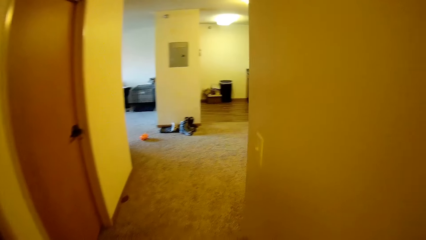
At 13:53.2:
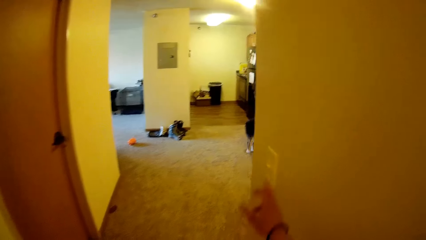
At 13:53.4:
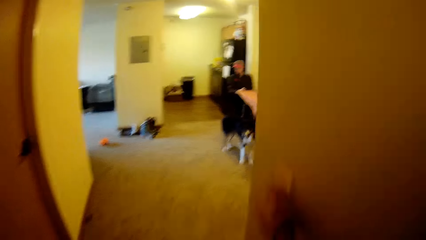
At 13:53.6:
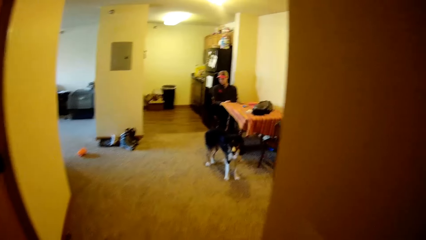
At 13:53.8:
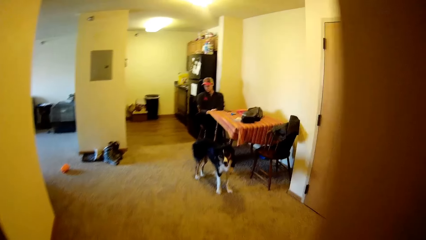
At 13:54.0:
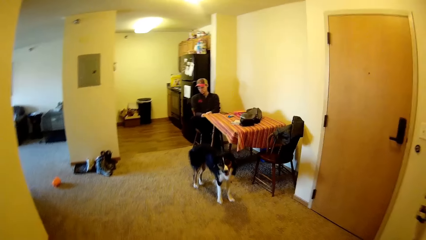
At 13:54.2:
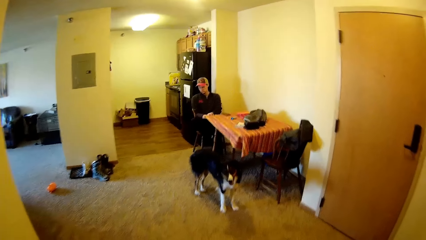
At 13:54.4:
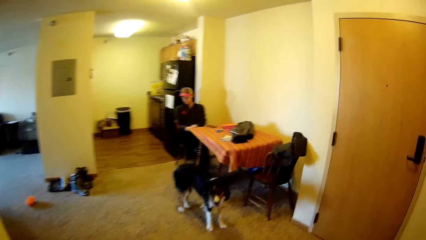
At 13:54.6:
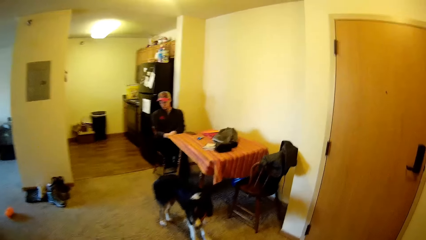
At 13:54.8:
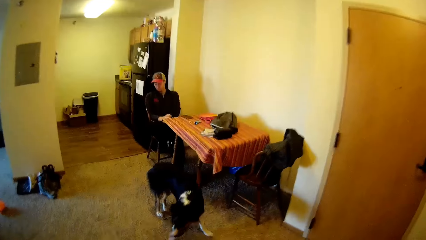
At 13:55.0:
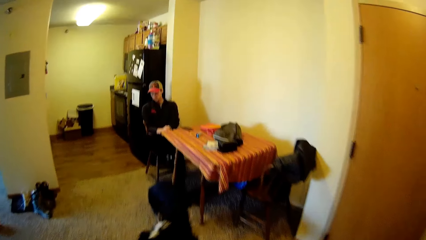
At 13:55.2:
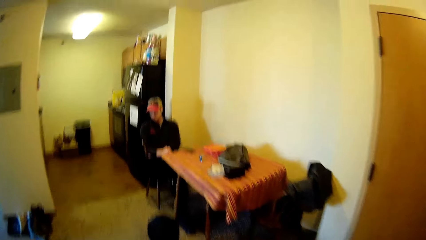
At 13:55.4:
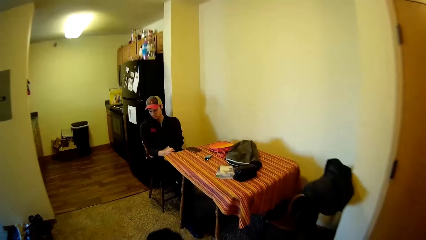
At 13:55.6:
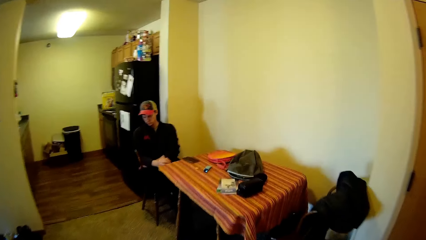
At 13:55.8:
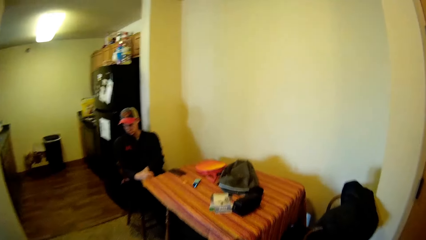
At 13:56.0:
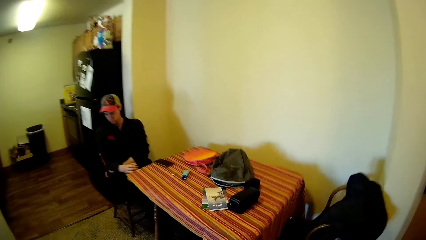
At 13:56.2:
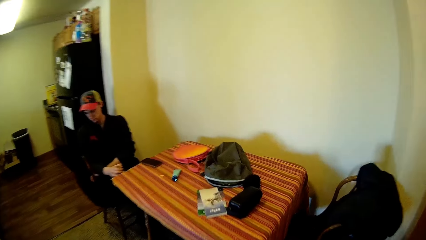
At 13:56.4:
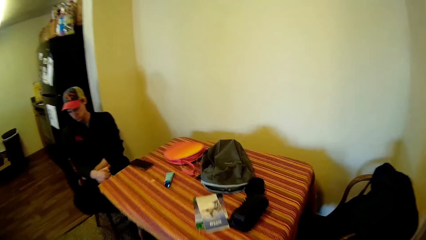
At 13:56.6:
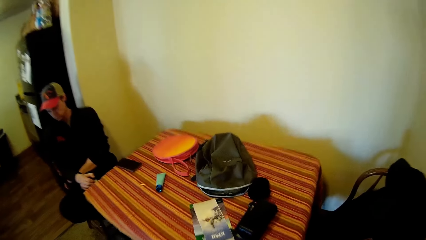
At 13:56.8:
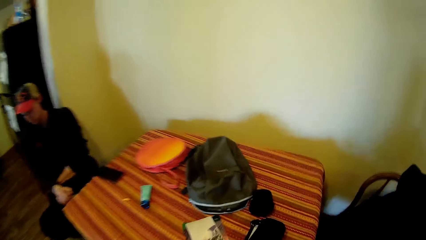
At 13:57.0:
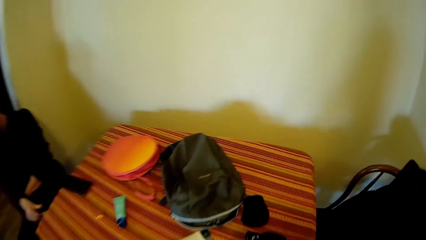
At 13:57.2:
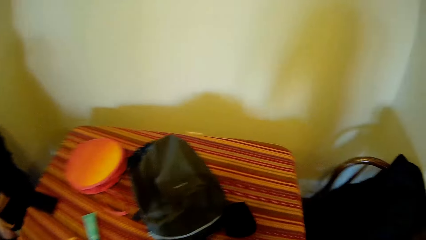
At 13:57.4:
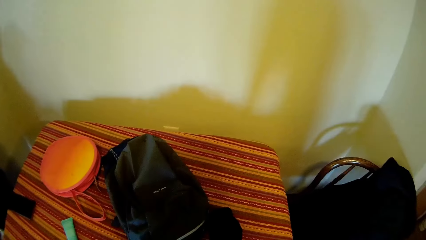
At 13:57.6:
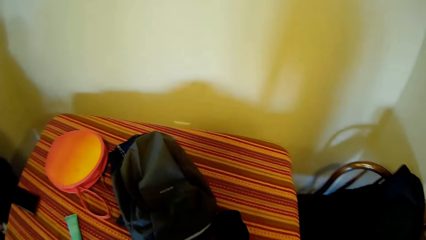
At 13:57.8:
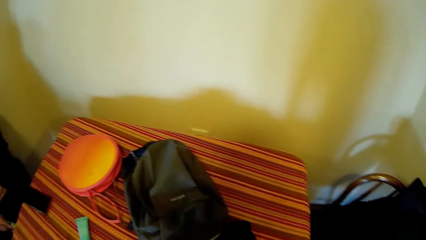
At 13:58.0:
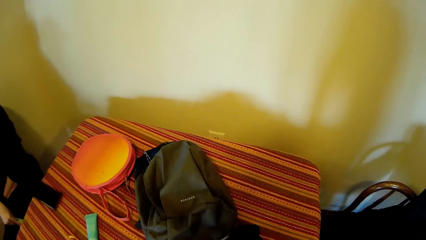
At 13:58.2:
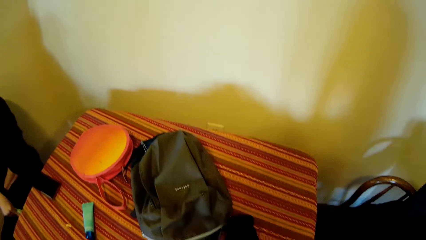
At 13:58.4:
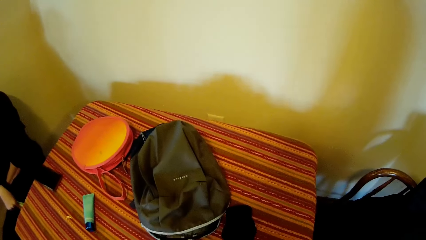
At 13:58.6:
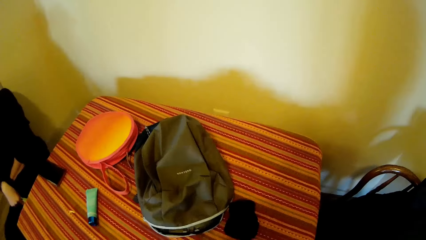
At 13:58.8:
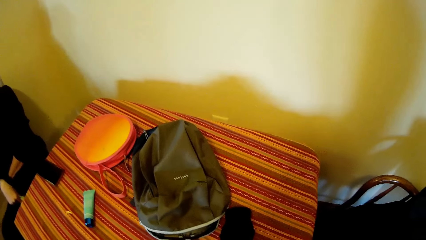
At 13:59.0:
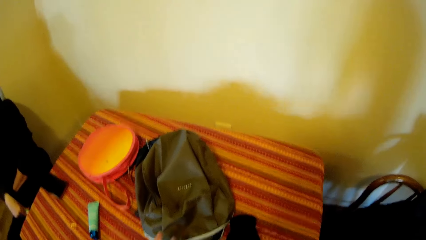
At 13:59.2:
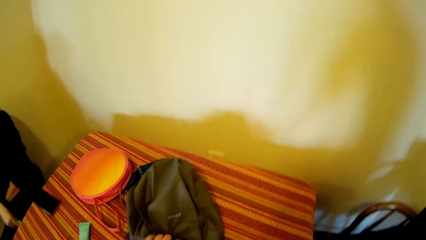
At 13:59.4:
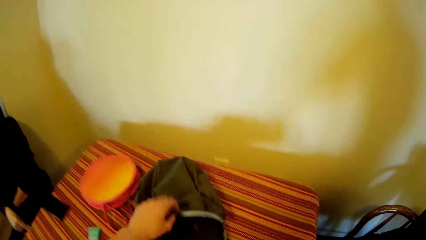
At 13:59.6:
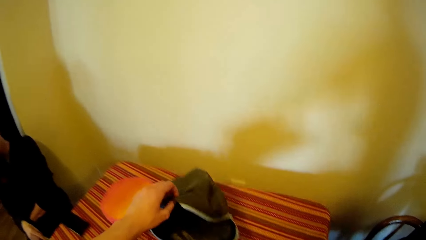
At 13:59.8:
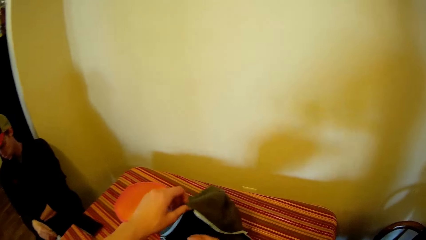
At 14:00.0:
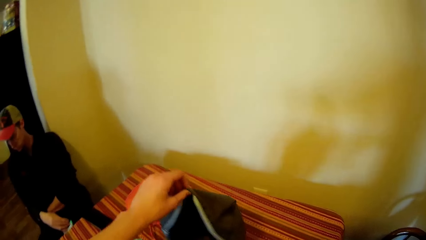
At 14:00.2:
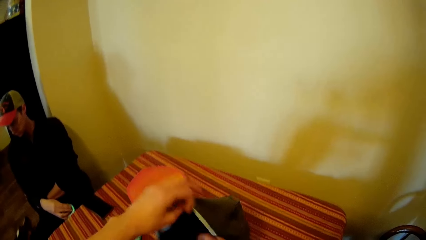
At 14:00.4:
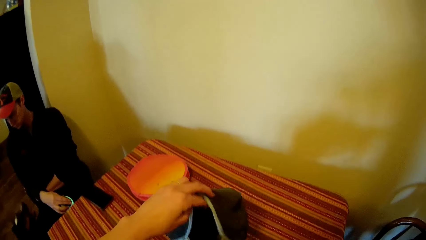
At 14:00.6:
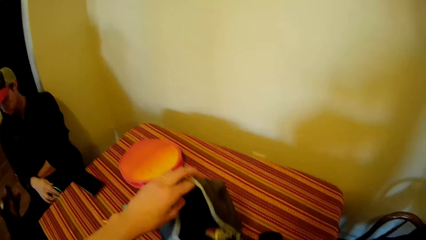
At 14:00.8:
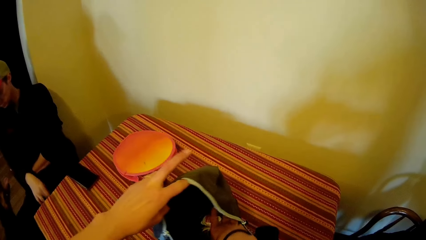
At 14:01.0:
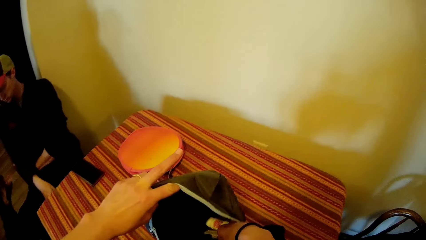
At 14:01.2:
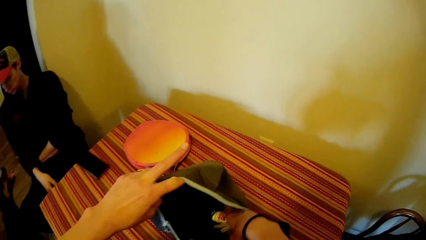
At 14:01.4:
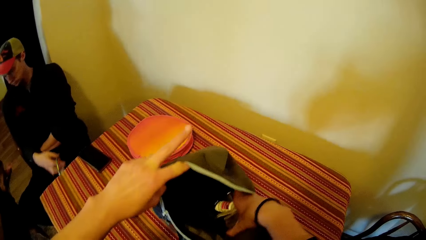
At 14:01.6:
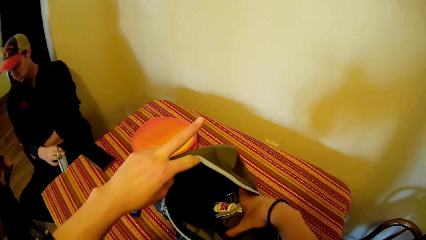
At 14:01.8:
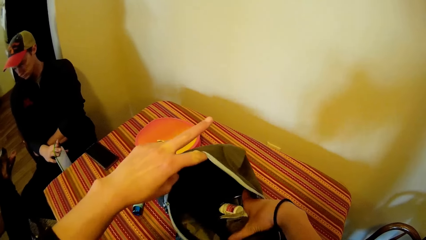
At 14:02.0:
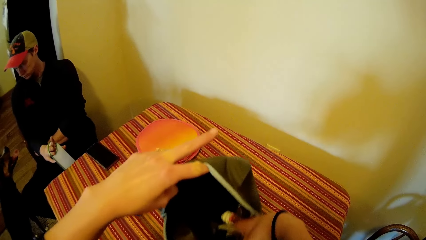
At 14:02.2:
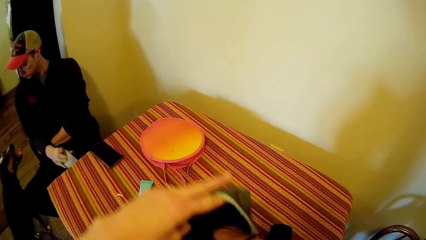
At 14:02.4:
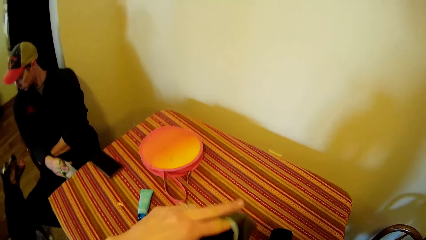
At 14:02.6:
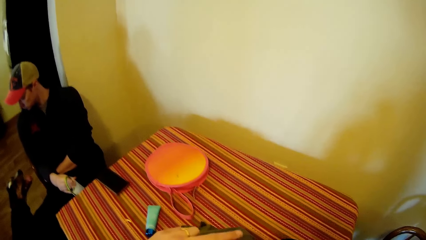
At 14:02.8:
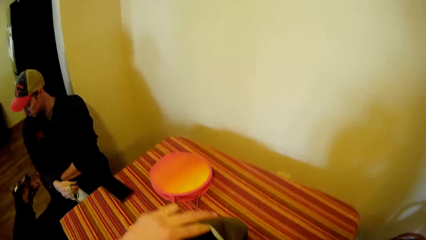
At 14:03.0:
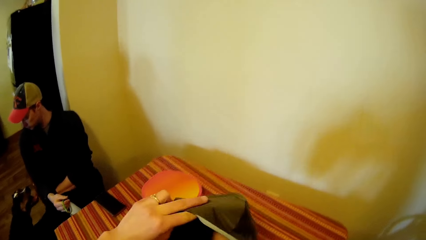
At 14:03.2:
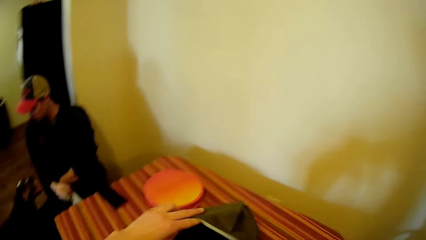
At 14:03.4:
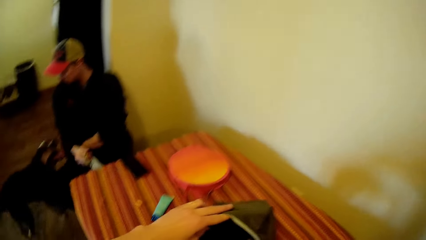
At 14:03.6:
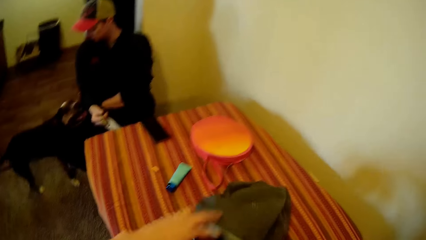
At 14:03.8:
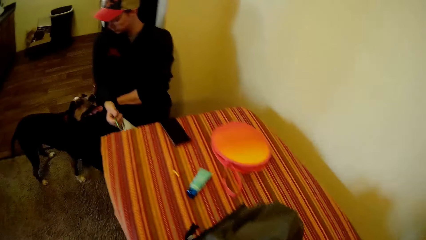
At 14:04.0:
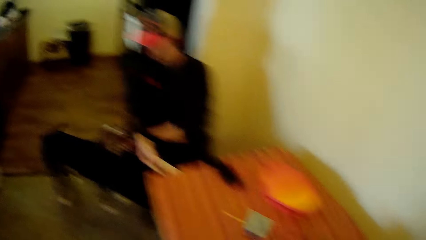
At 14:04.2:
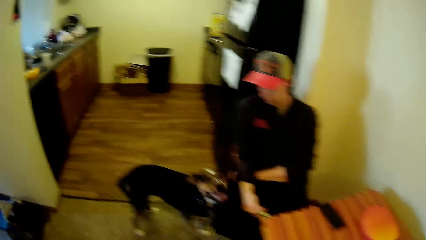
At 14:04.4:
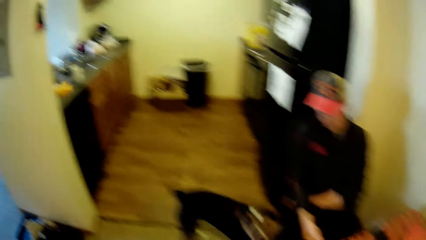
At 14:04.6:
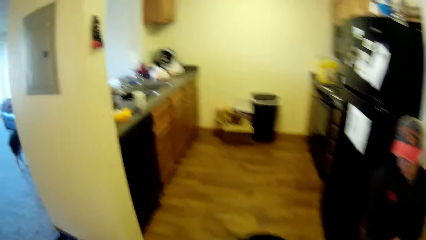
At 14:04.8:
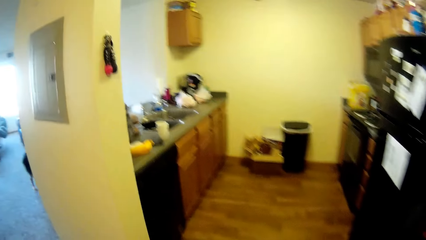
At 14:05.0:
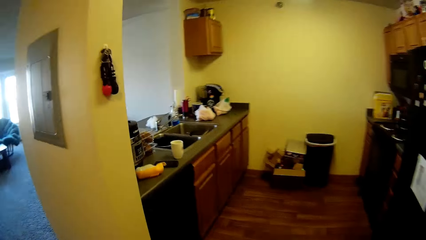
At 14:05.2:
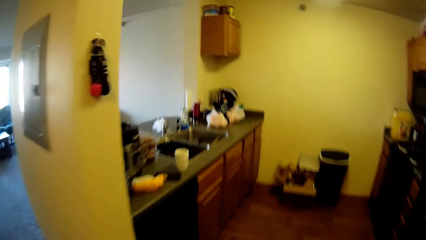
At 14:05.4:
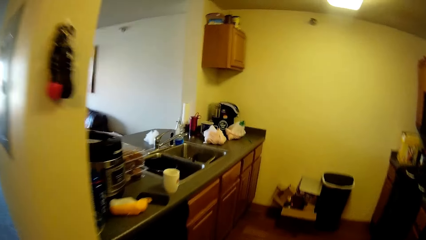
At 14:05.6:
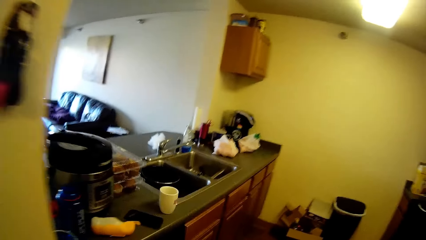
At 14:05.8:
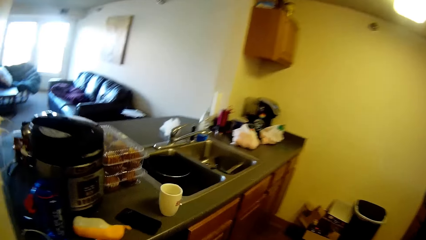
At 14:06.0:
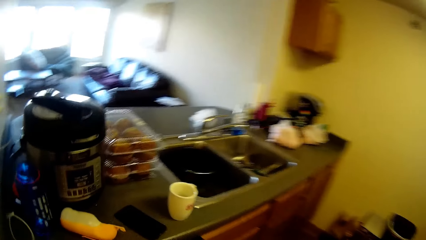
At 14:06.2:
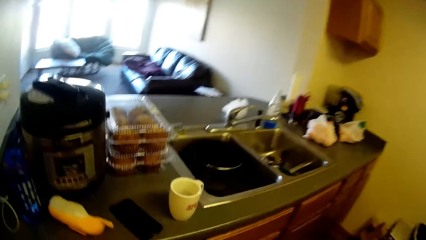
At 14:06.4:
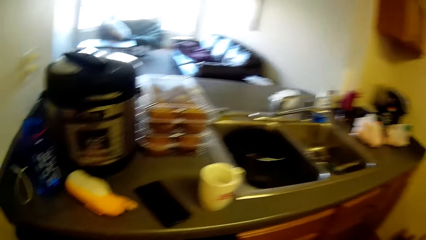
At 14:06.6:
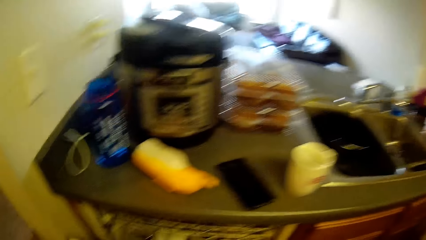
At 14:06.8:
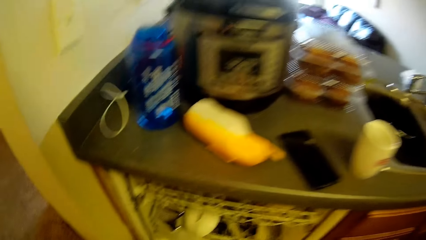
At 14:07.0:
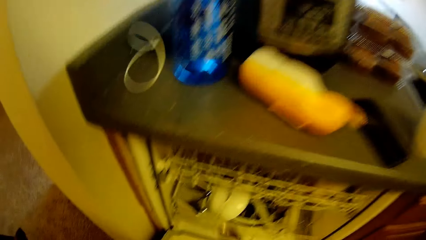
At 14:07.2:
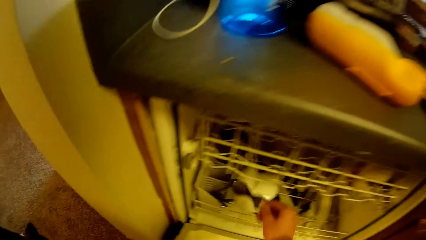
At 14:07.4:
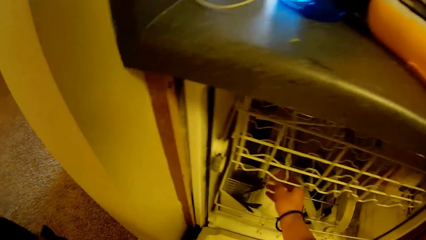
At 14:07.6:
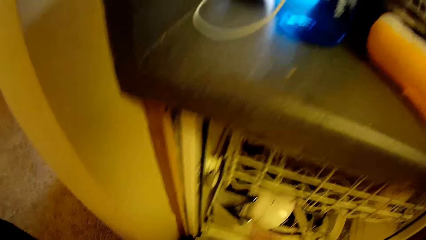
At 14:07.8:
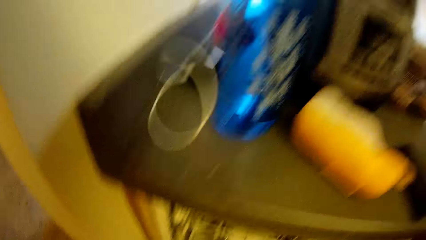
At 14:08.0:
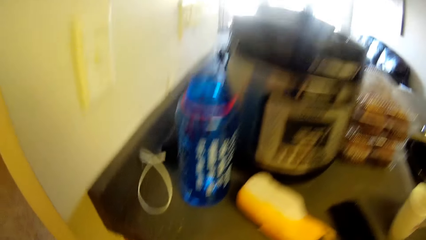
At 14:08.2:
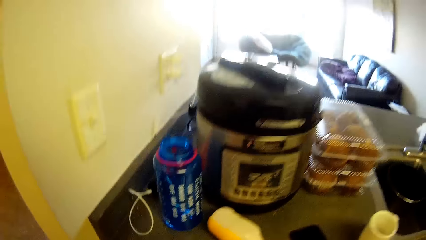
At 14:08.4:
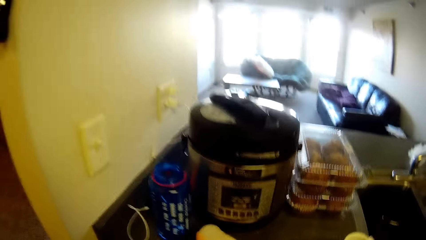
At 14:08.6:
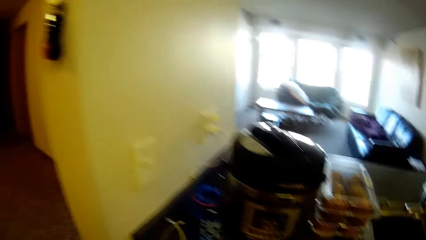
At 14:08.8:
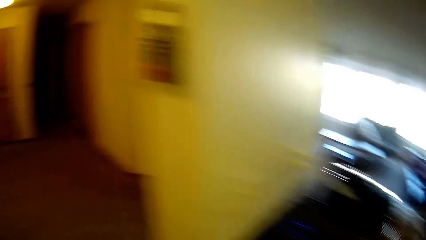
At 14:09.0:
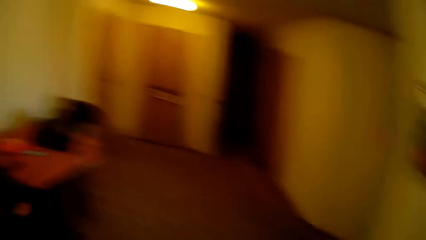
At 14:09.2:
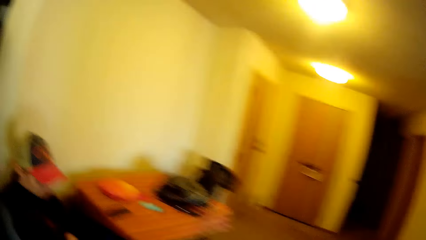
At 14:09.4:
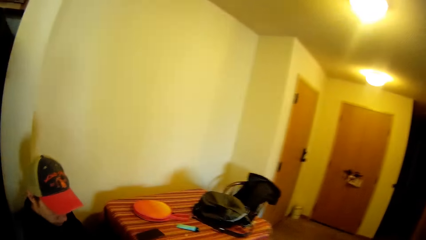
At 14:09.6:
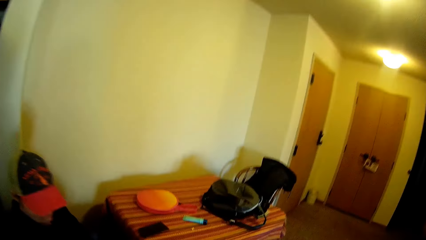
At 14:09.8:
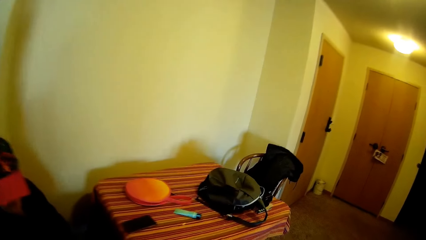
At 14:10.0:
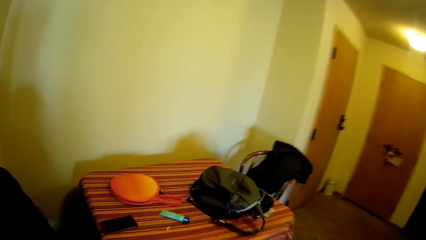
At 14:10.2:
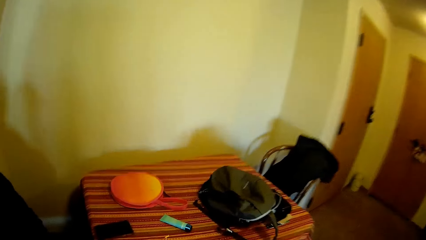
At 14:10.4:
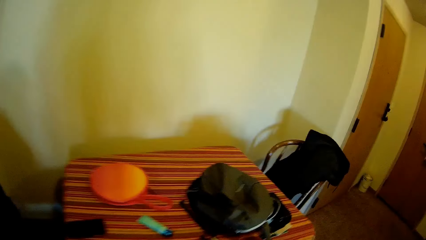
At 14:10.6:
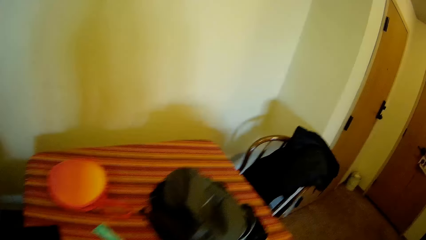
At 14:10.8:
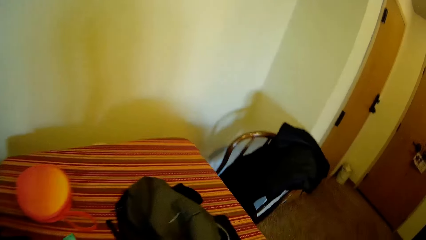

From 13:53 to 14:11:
The camera wearer turns off the light in the corridor. They pick a book from the table. A man looks around a room. The camera wearer puts the book inside a bag. They pick up the bag from the table. The man moves a hand on a lap. The man interacts with a dog. The camera wearer puts down the bag on the table. They walk around a kitchen. They put a spoon inside the dishwasher. They walk around the kitchen.
